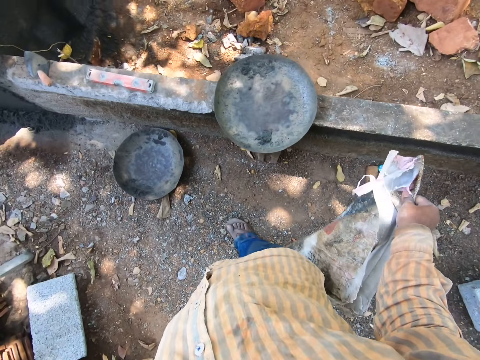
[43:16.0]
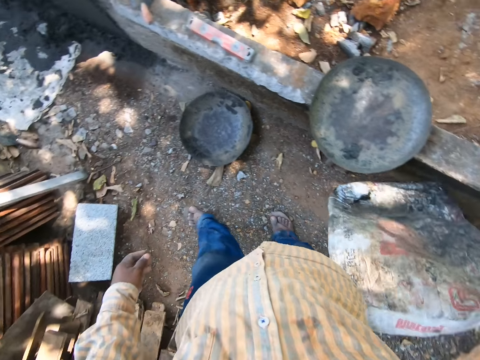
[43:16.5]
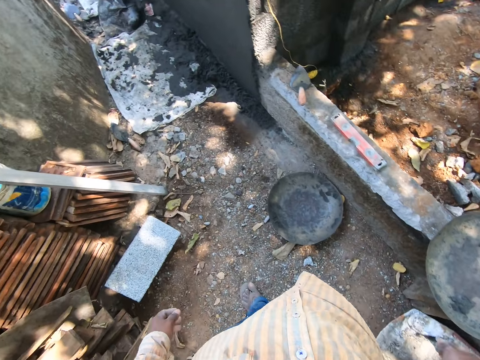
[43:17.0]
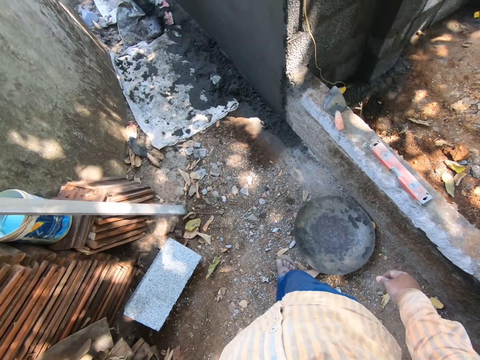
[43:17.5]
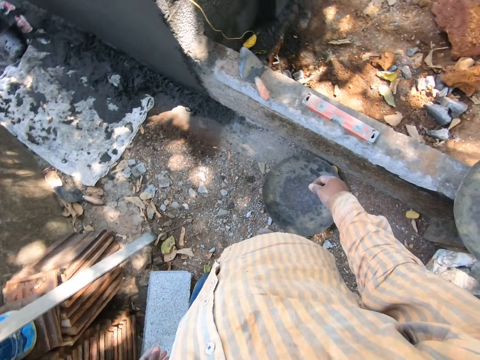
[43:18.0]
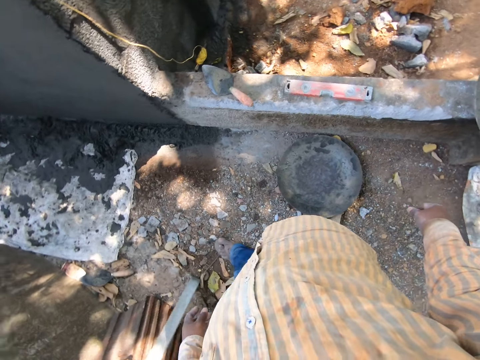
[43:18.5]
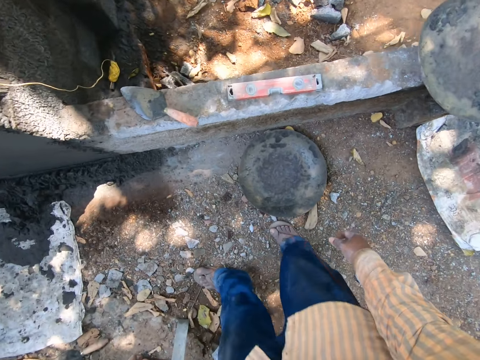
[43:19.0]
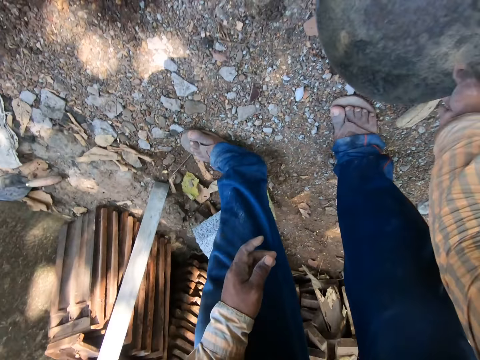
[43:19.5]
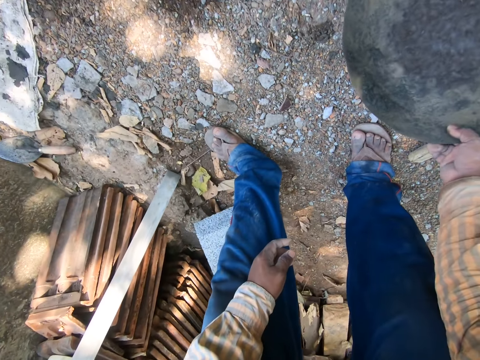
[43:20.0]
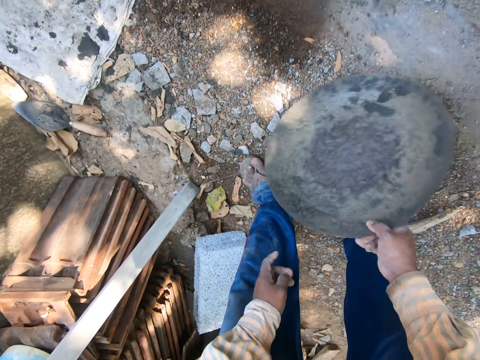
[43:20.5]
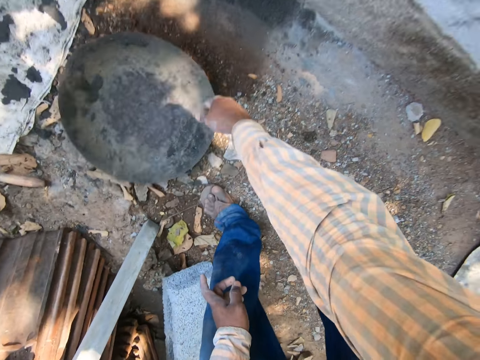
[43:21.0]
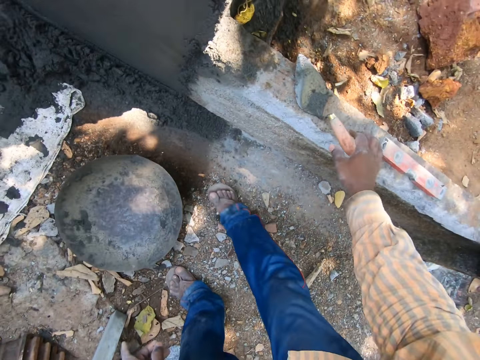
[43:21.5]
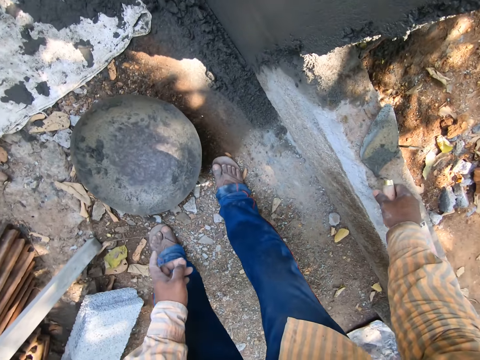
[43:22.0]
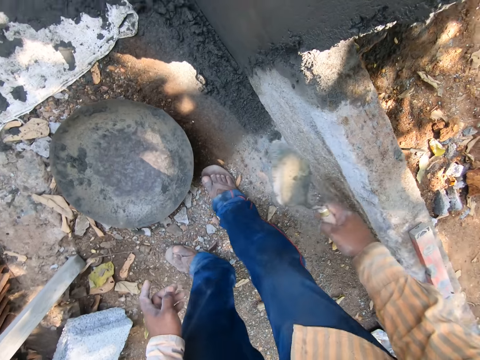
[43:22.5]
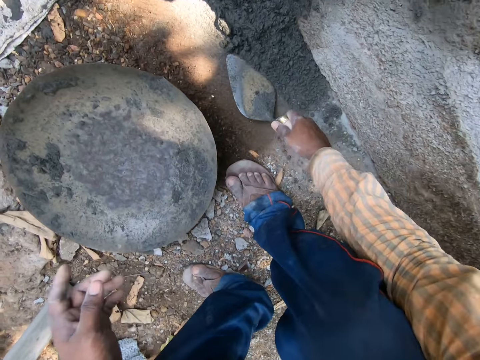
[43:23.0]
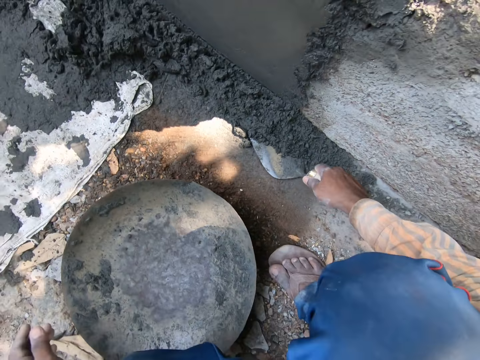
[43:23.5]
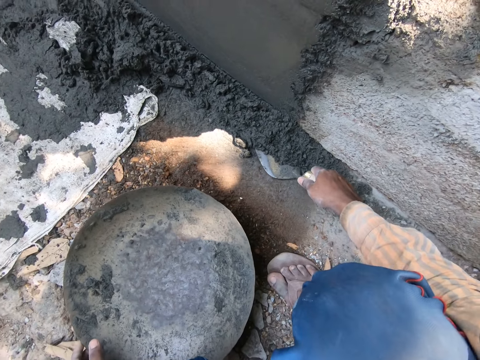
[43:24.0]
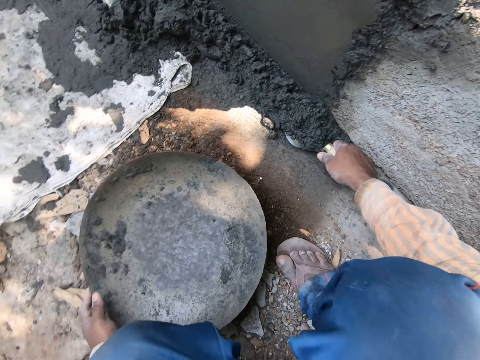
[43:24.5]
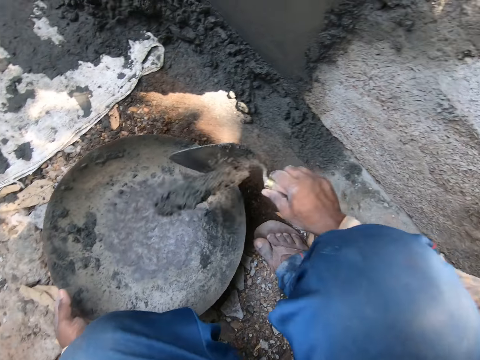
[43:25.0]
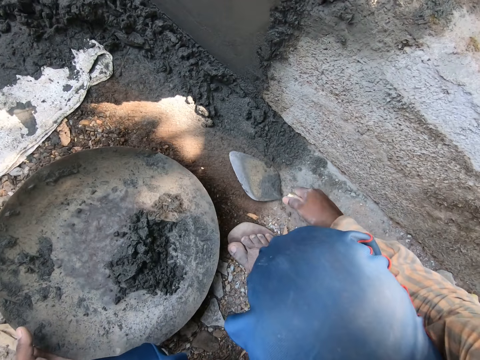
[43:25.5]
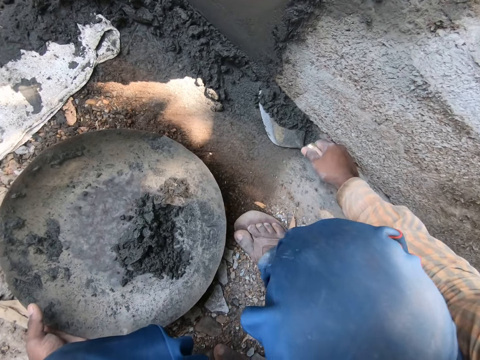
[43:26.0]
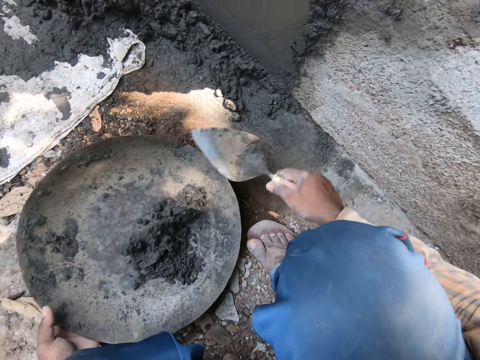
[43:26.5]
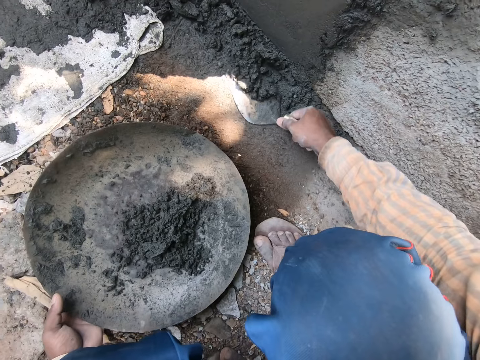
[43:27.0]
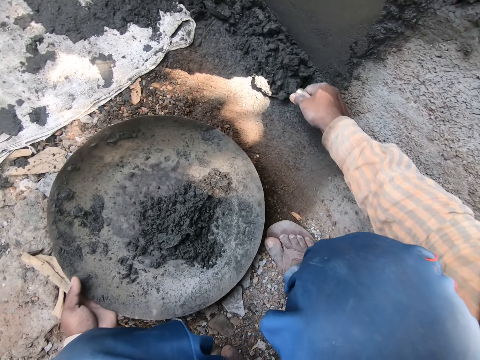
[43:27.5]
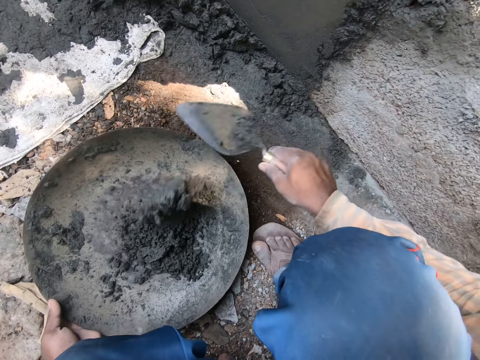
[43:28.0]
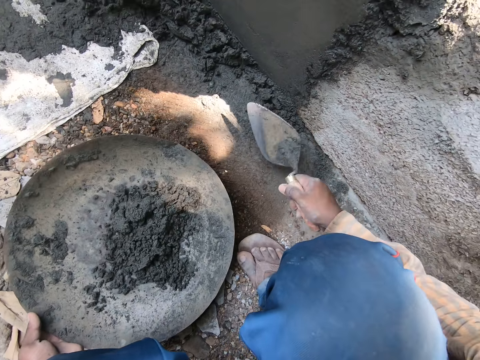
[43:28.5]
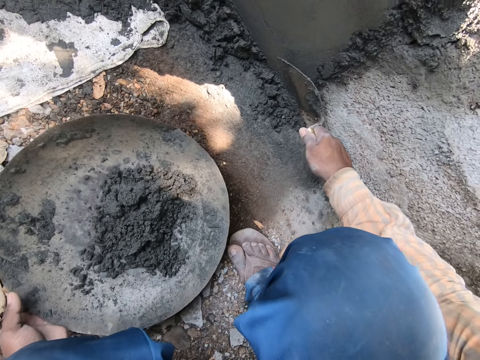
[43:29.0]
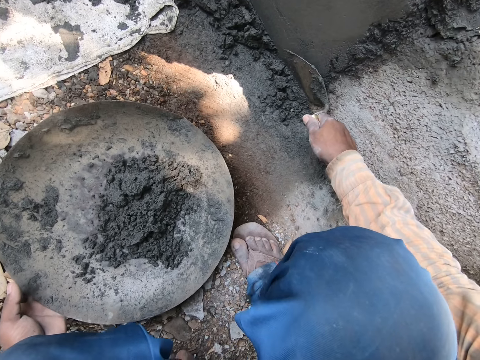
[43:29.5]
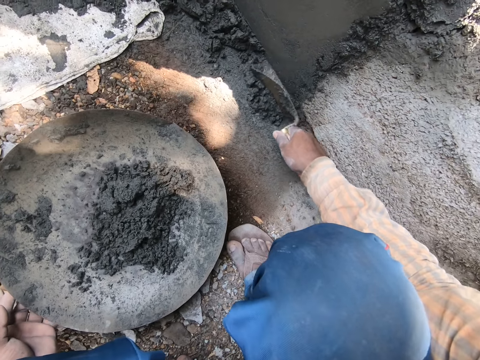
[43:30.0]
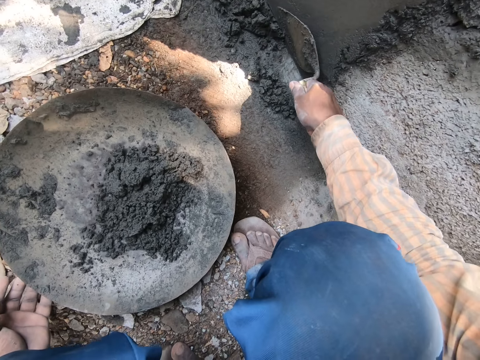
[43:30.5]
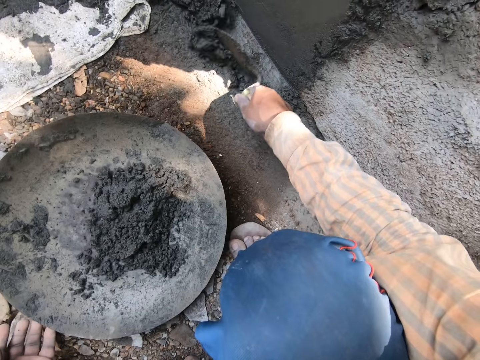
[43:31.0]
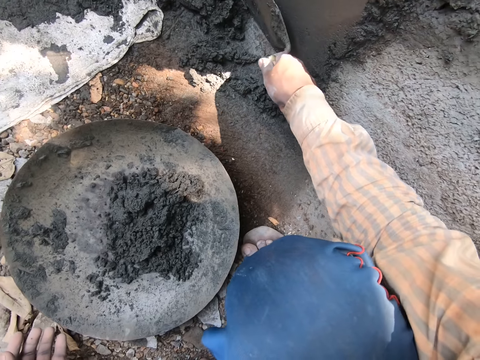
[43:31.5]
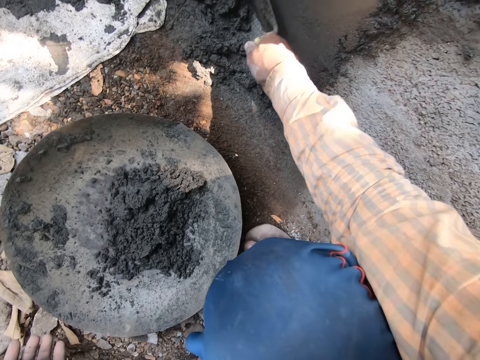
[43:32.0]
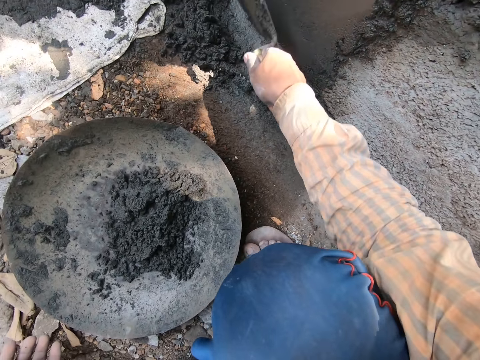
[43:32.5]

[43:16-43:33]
The camera wearer drops the bag of cement on the ground with his right hand. He walks forward. He picks up the head pan or tray from the ground with his right hand. He drops the head pan on the ground with his right hand. He picks up the masonry trowel from the wall with his right hand. He scoops mortar or plaster from the ground with the masonry trowel in his right hand. He squats. He pours the mortar in the head pan with the masonry trowel in his right hand. He scoops the mortar from the ground with the masonry trowel in his right hand. He pours the mortar in the head pan with the masonry trowel in his right hand. He scoops the mortar from the ground with the masonry trowel in his right hand. He pours the mortar in the head pan with the masonry trowel in his right hand. He spreads the mortar on the ground with the masonry trowel in his right hand. He removes the plaster from the wall.

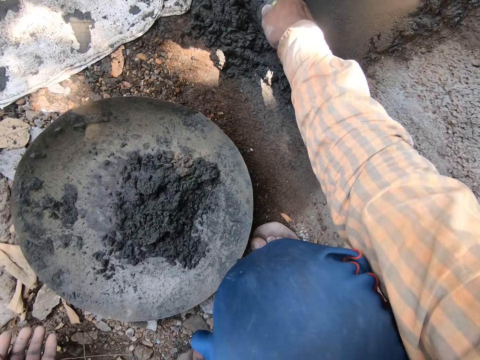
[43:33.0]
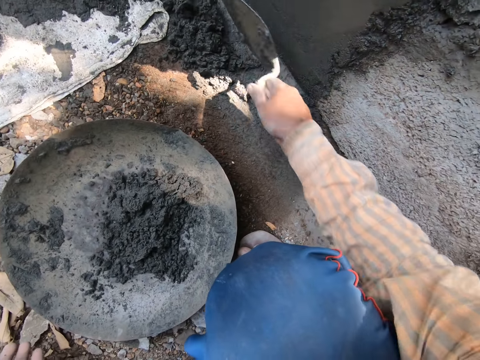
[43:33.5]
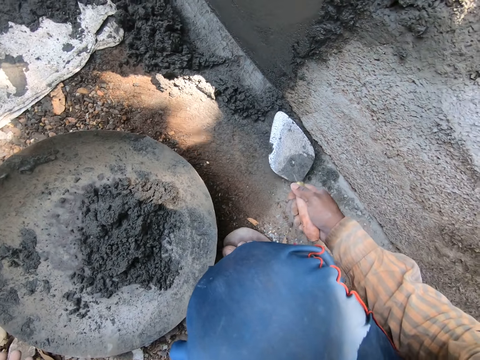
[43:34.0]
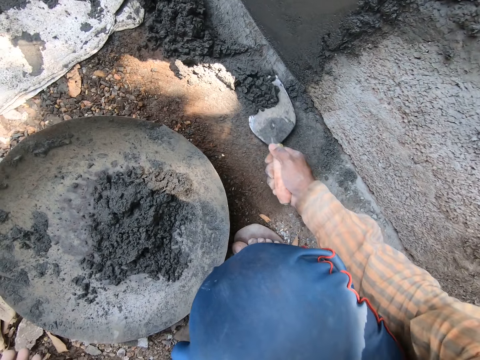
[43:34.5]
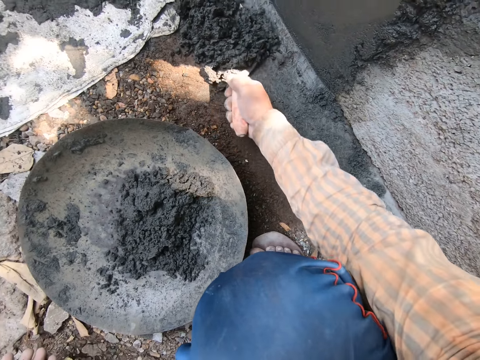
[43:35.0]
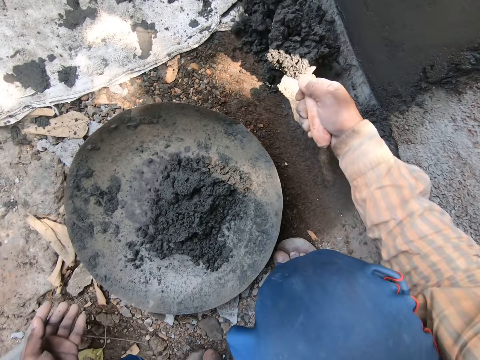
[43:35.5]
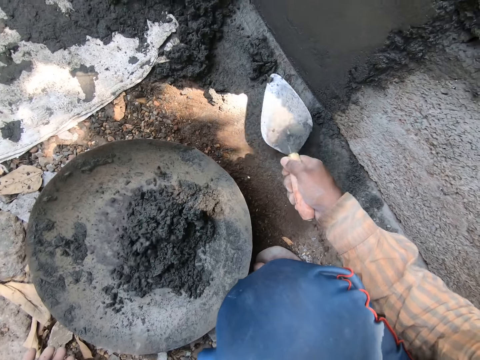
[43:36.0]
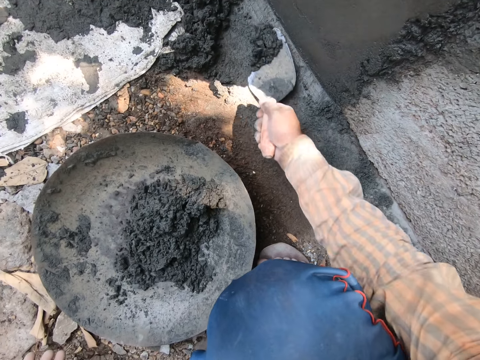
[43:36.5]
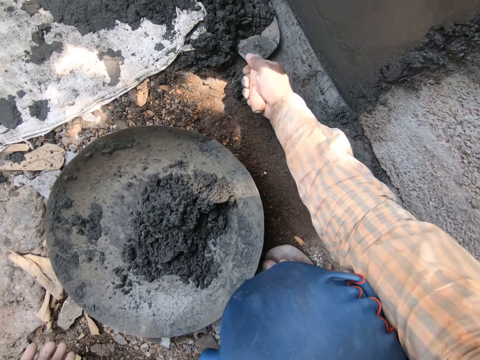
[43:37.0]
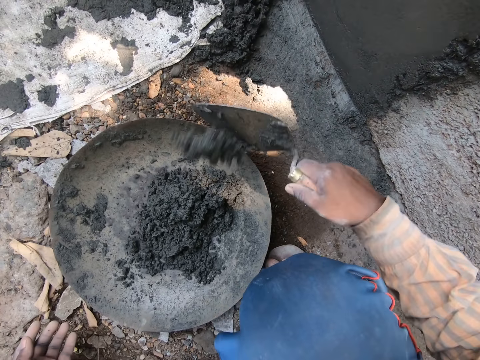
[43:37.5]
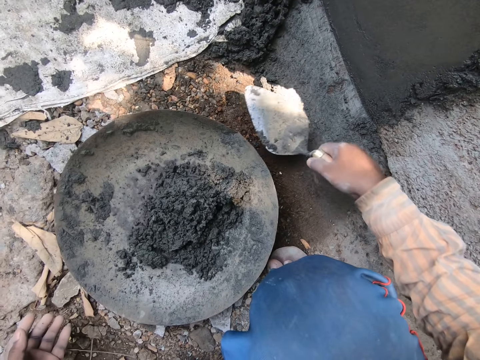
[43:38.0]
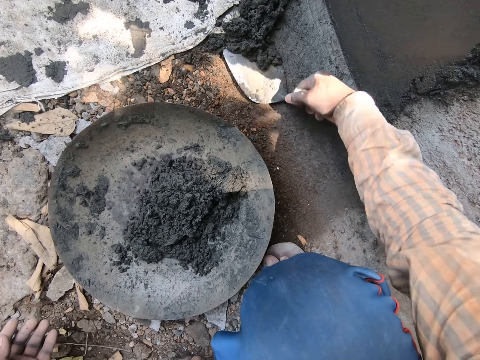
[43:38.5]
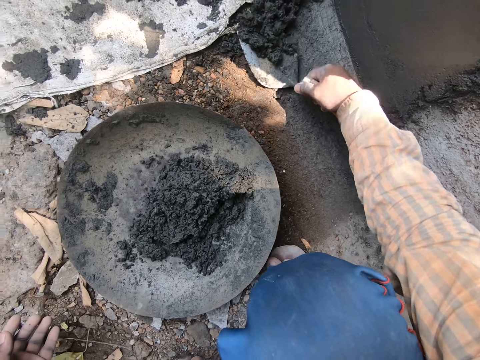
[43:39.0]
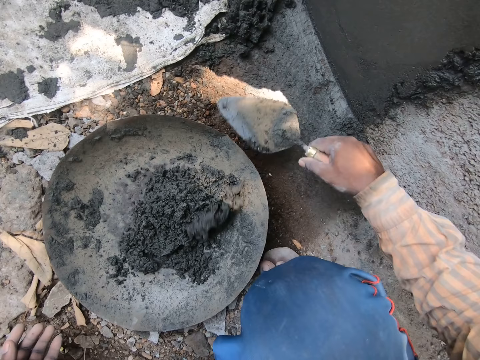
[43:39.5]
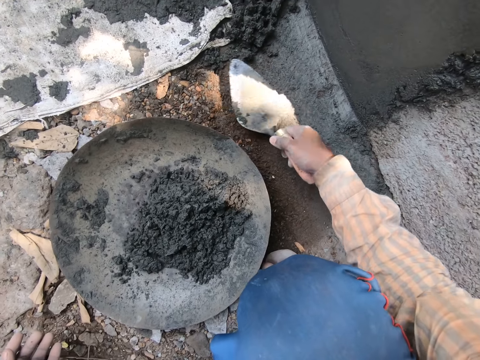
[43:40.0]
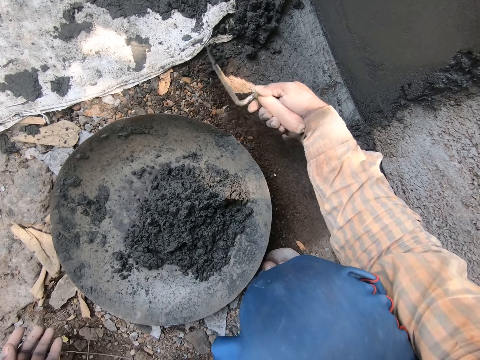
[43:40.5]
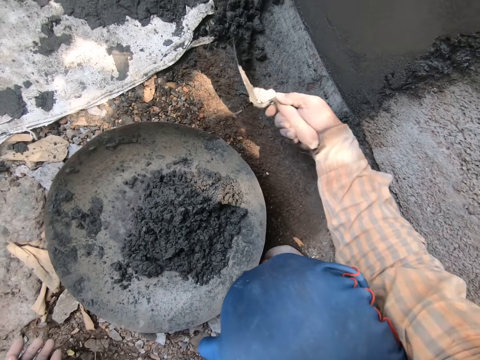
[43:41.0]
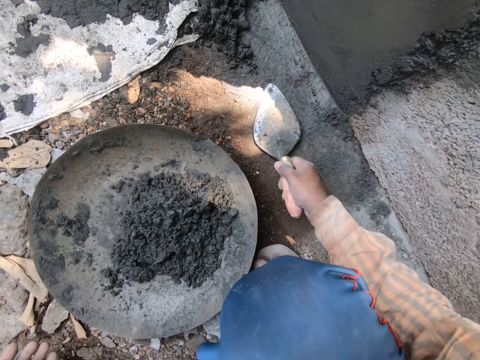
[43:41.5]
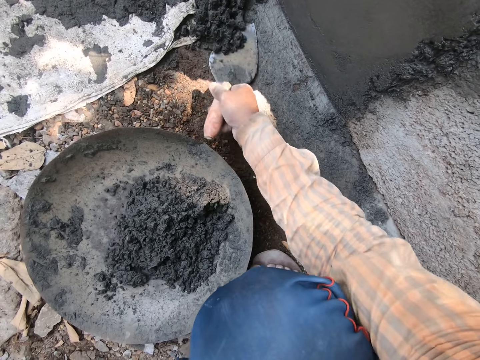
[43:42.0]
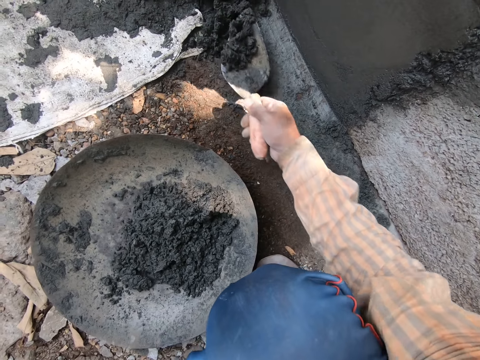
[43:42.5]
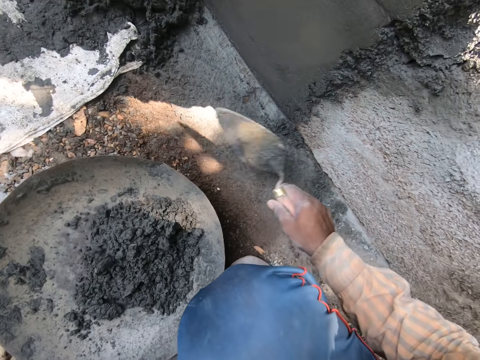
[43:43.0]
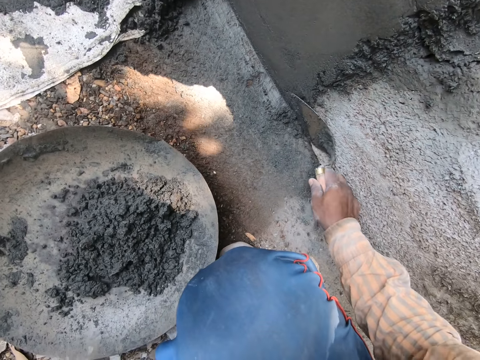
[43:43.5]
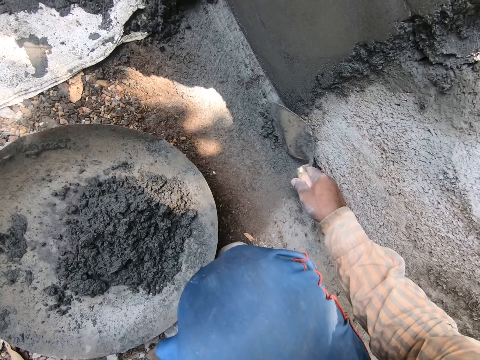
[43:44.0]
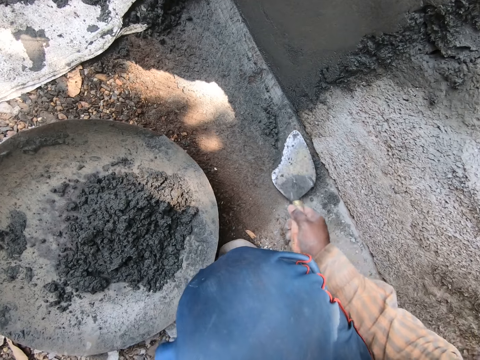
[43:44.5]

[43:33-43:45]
The camera wearer scoops mortar or plaster from the ground with the masonry trowel in his right hand. He pours the mortar in the head pan with the masonry trowel in his right hand. He scoops the mortar from the ground with the masonry trowel in his right hand. He pours the mortar in the head pan with the masonry trowel in his right hand. He scoops the mortar from the ground with the masonry trowel in his right hand. He pours the mortar in the head pan with the masonry trowel in his right hand. He scoops the mortar from the ground with the masonry trowel in his right hand. He pours the mortar in the head pan with the masonry trowel in his right hand. He scoops the mortar from the ground with the masonry trowel in his right hand. He removes the plaster from the wall.
